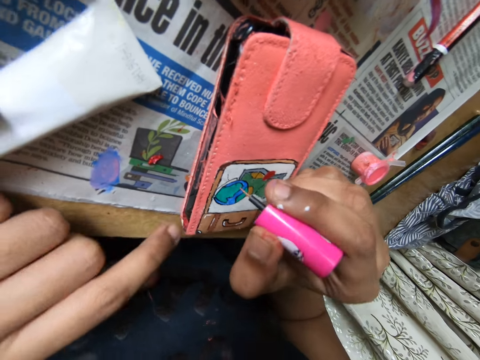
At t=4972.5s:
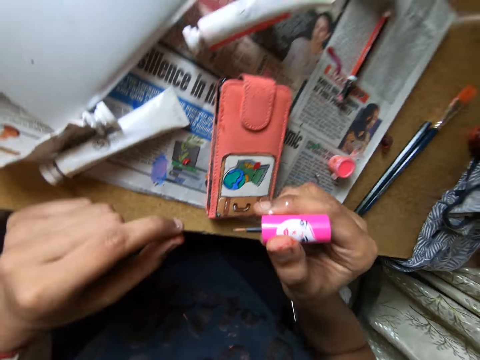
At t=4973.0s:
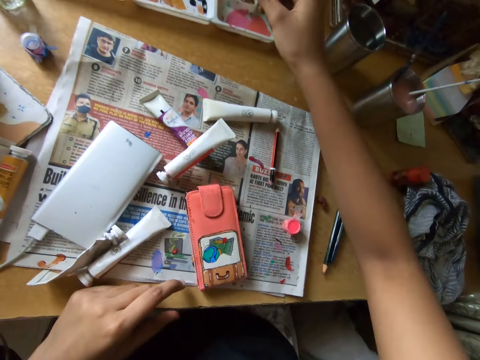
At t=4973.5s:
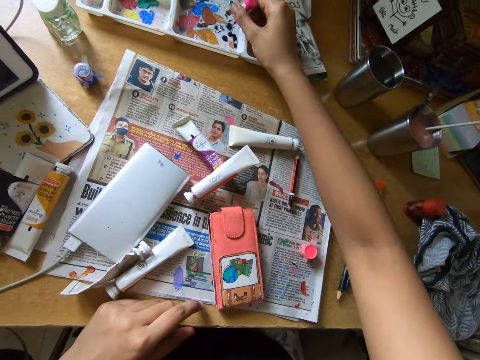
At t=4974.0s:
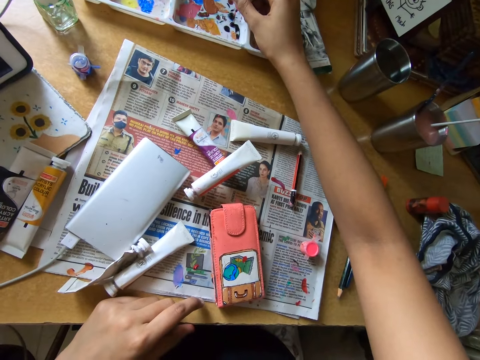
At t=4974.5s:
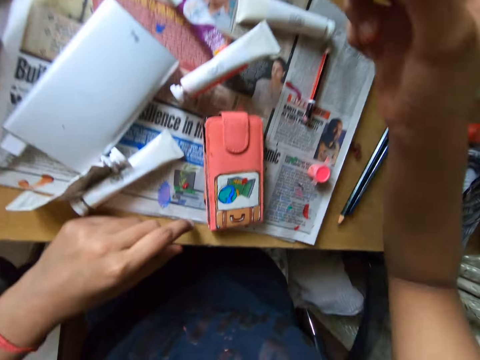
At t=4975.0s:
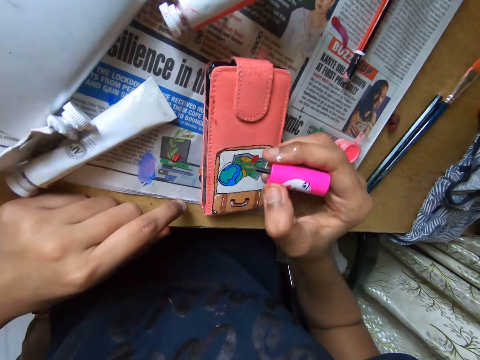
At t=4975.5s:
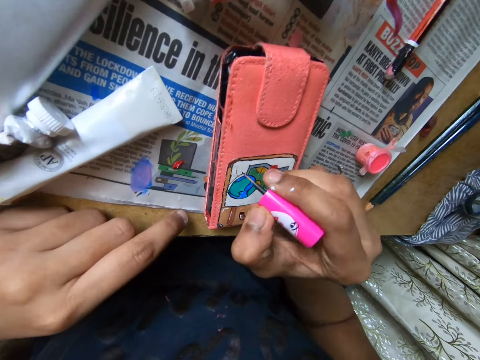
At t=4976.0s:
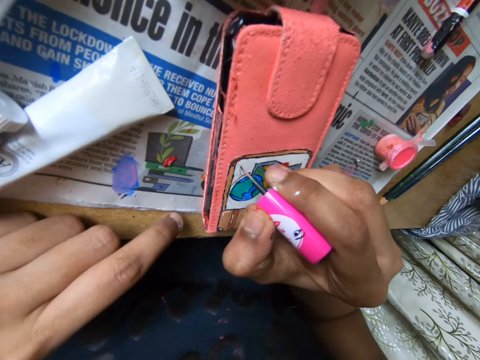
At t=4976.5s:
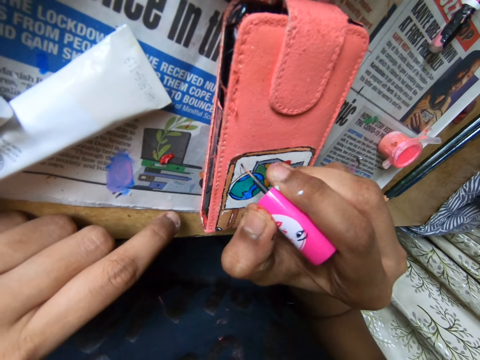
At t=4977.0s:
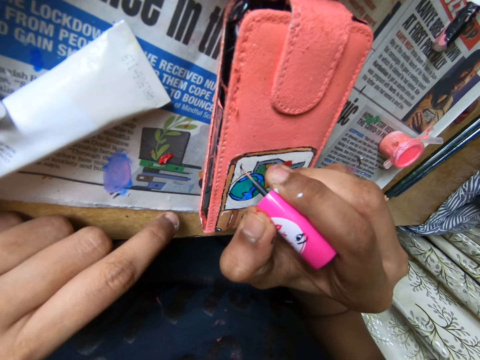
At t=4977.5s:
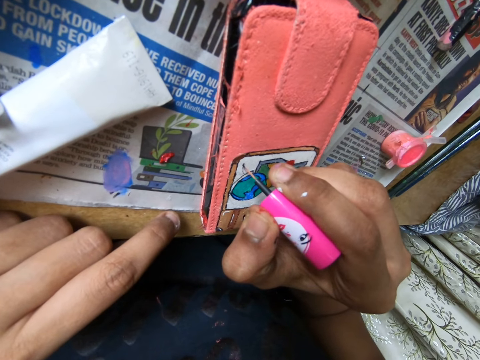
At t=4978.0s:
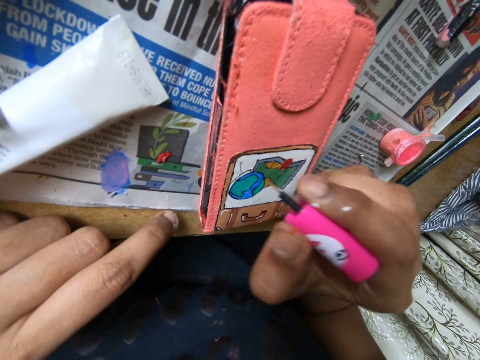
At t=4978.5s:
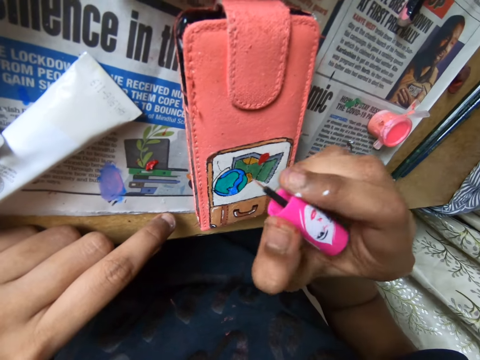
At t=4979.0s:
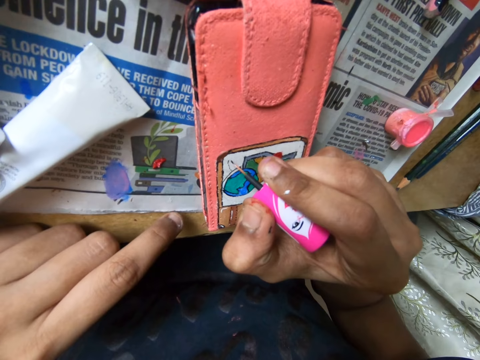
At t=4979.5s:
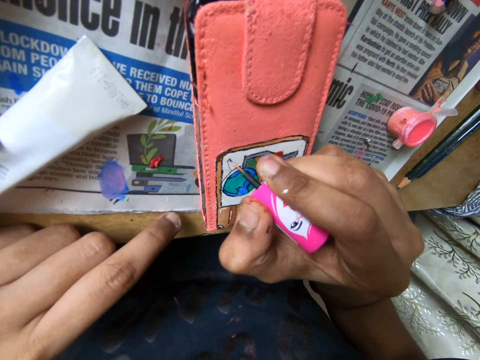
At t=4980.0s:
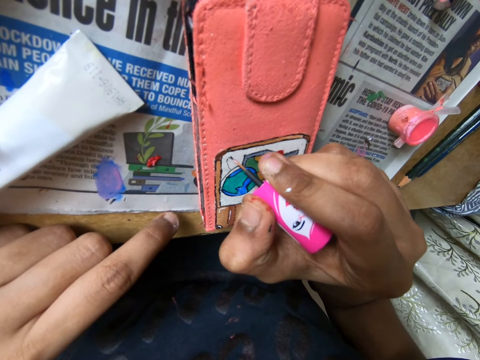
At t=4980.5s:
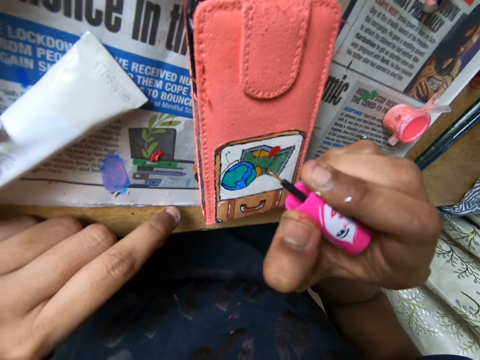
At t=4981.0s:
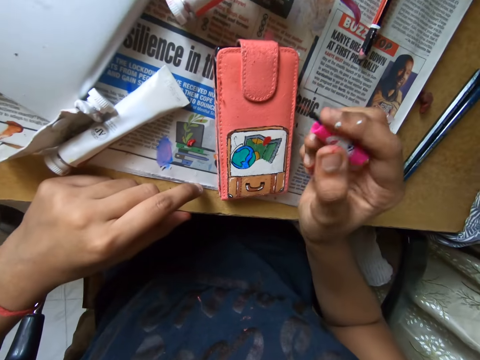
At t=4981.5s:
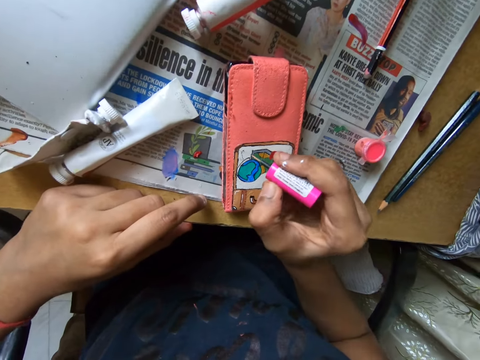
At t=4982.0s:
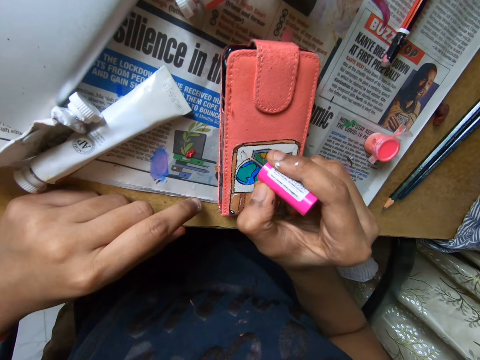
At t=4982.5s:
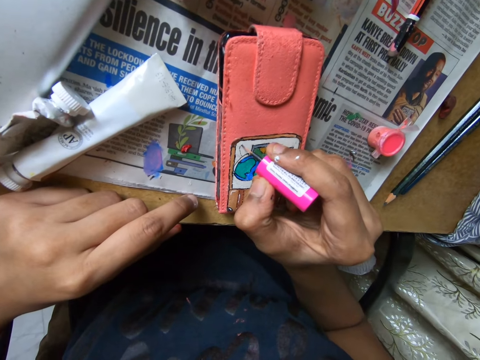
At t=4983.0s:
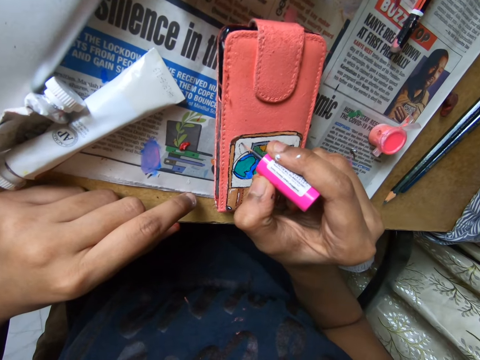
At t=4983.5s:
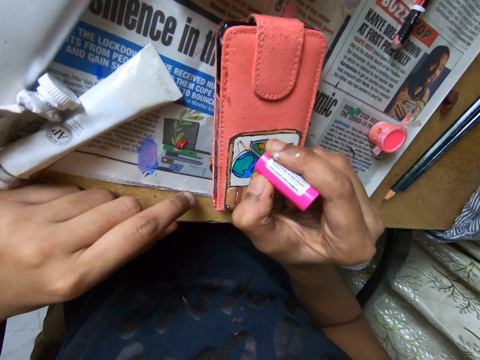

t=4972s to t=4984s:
The camera wearer dabs the paint brush or polish brush on a paint set on the table with her right hand. She rubs the polish brush on the ink container. She paints on the phone case on the table with the paint brush in her right hand.

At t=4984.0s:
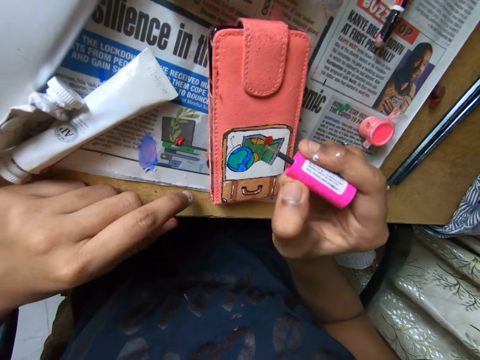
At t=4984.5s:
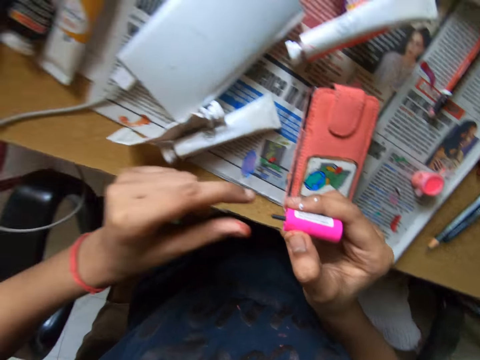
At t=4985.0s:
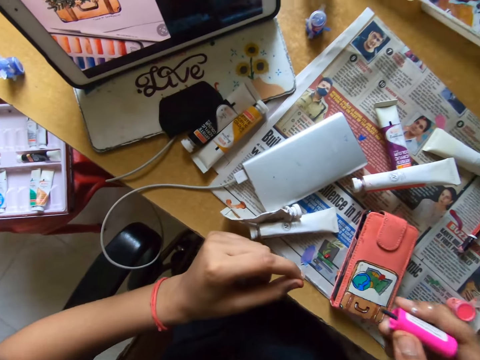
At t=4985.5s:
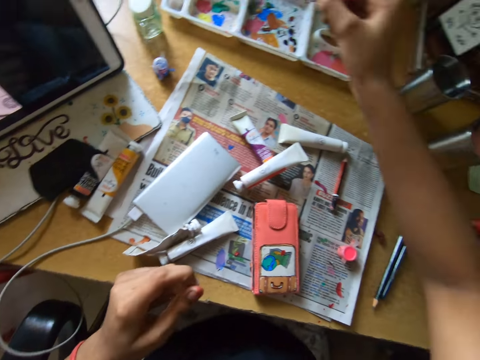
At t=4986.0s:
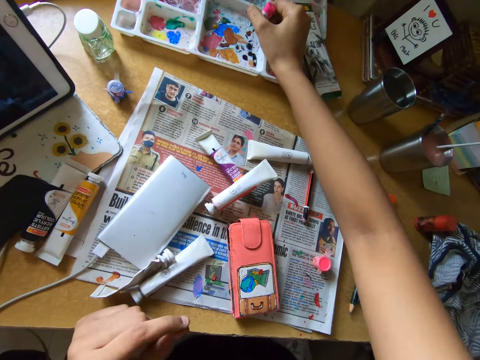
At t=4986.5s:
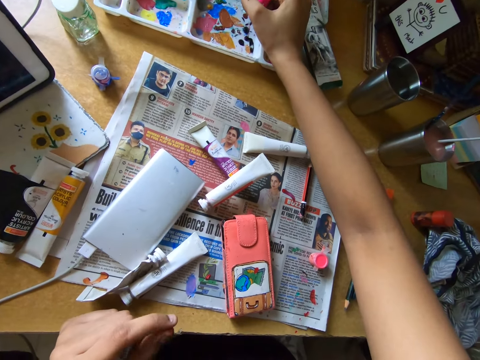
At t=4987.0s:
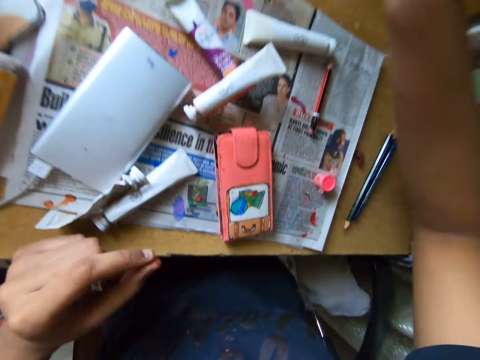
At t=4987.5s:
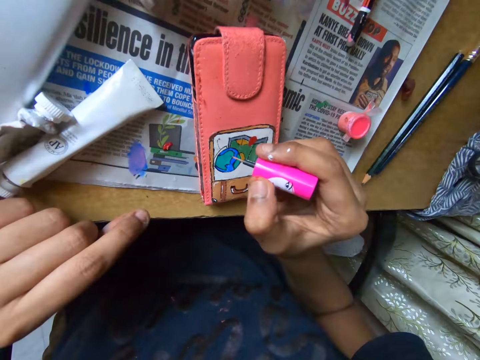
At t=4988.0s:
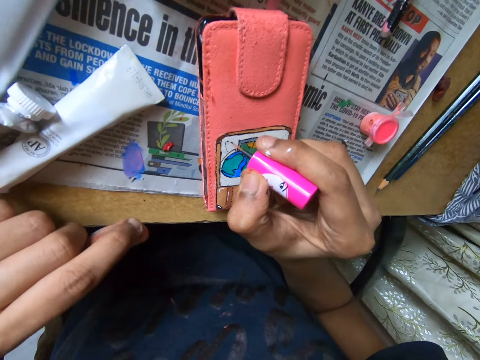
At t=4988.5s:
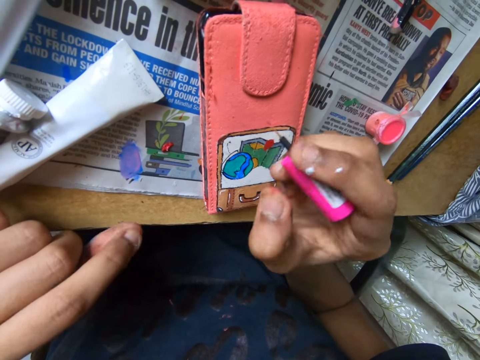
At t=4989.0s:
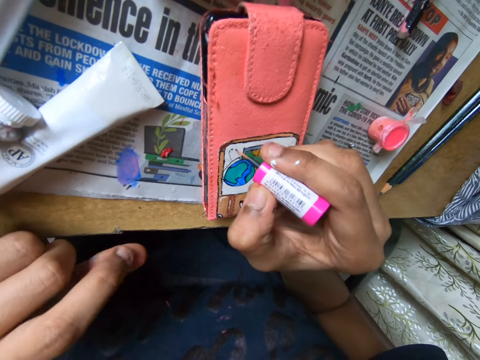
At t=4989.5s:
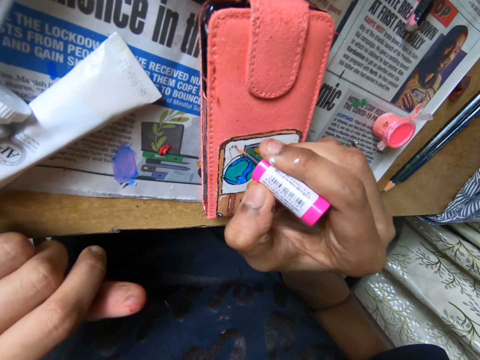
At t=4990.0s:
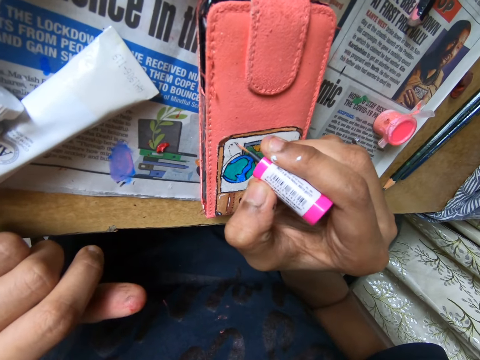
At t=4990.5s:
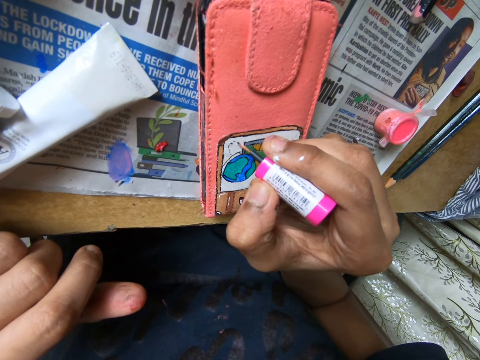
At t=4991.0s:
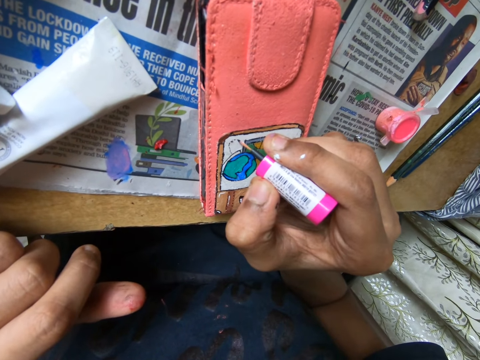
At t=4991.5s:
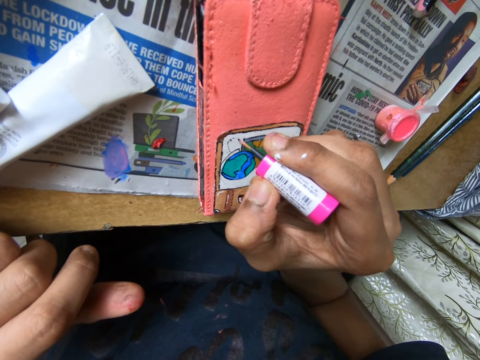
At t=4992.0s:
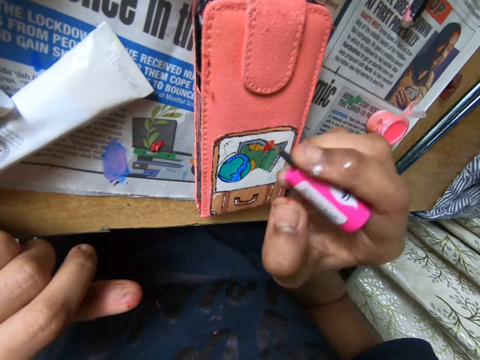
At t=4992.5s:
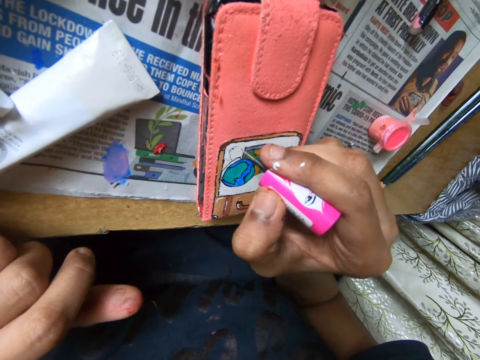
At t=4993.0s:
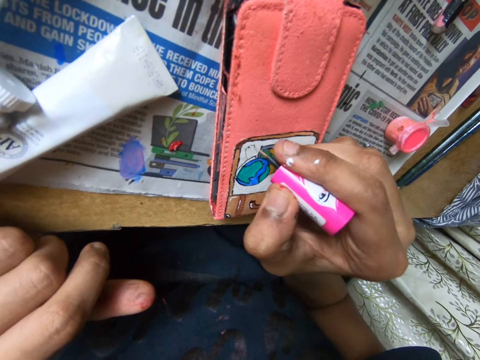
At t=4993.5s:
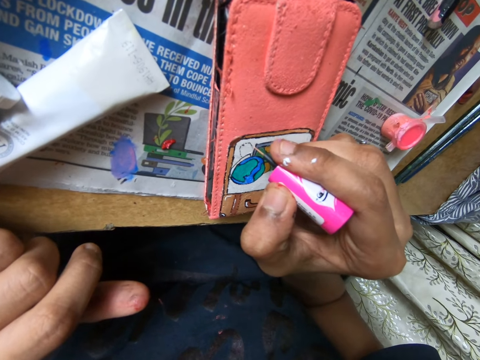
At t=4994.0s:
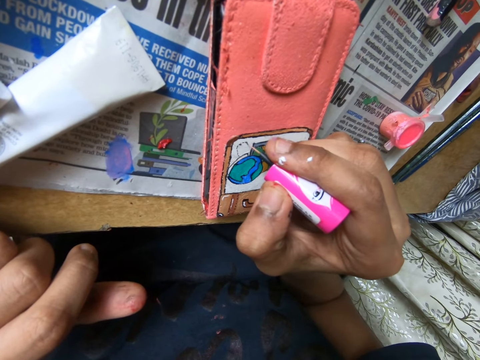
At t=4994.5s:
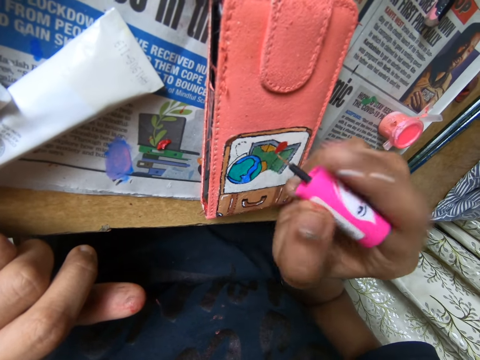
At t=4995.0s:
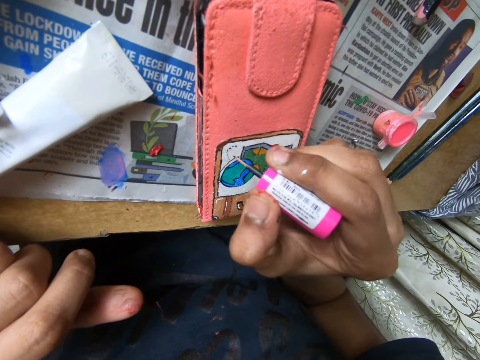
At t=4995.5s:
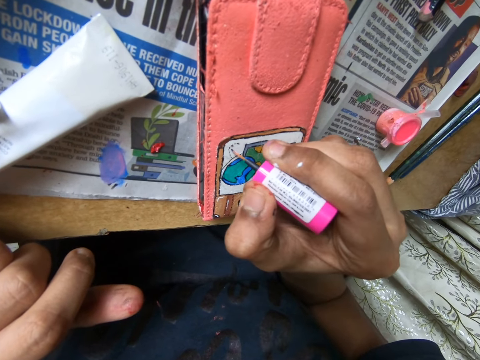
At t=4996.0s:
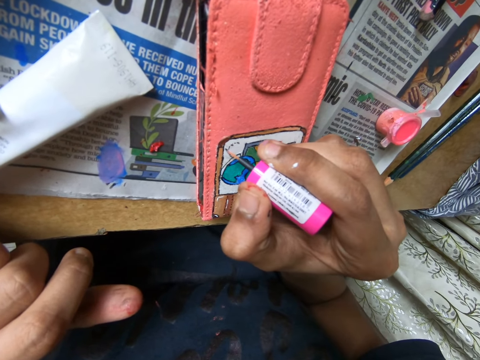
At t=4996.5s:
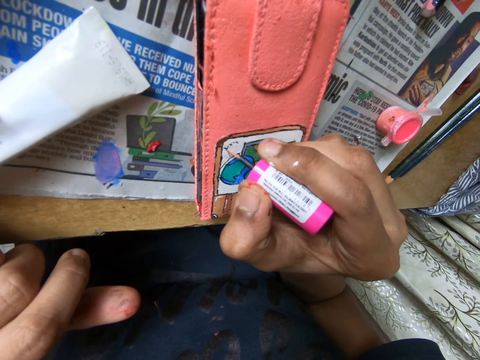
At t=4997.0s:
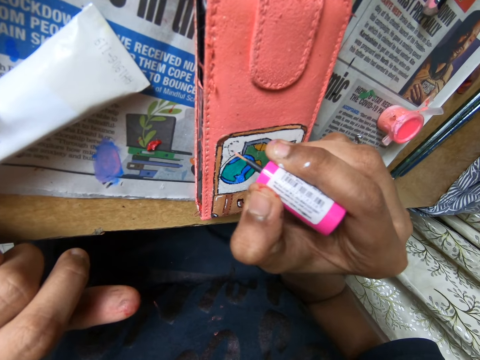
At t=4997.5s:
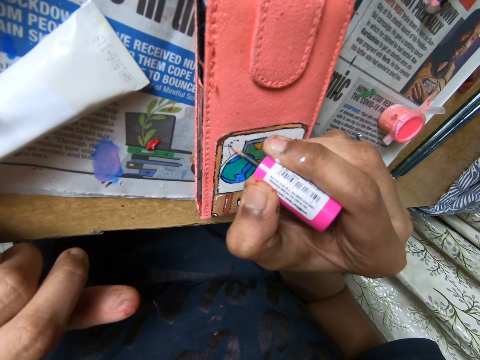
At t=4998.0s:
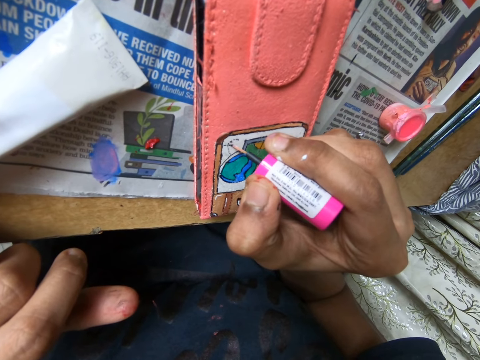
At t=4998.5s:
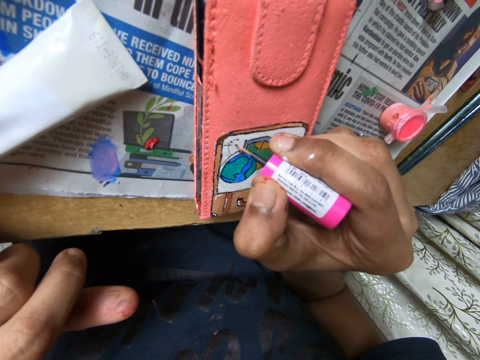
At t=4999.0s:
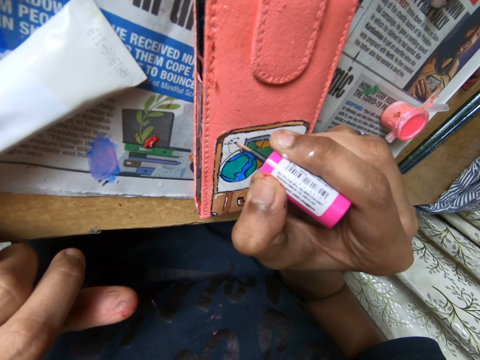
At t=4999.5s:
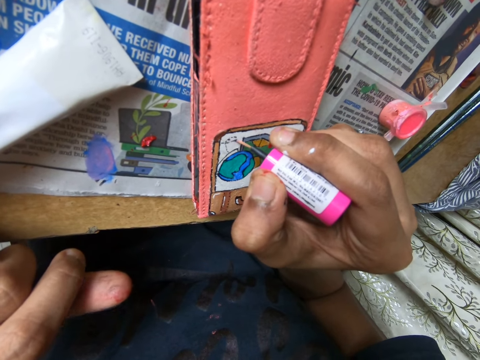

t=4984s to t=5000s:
The camera wearer rubs the tip of the paint brush or polish brush with her left hand. She looks at the screen. She dabs the paint brush on a paint set on the table with her right hand. She rubs the polish brush on the ink container. She paints on the phone case on the table with the paint brush in her right hand.
